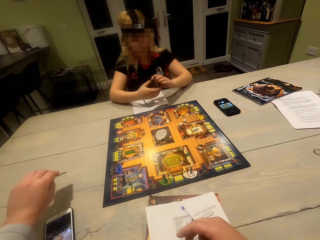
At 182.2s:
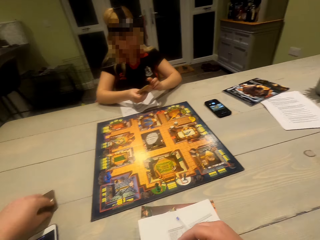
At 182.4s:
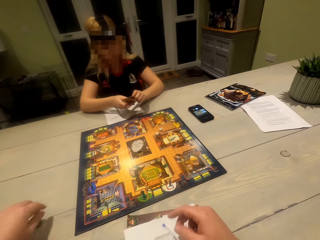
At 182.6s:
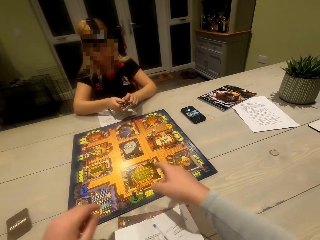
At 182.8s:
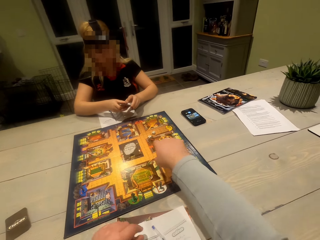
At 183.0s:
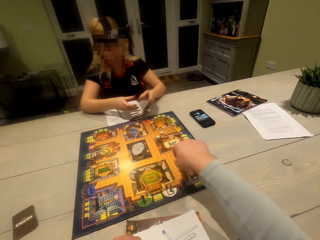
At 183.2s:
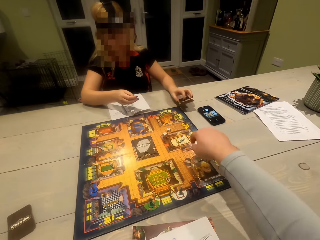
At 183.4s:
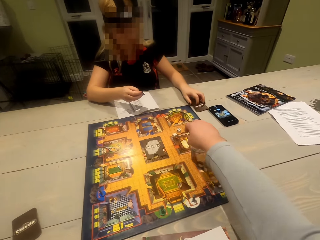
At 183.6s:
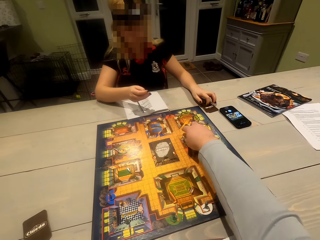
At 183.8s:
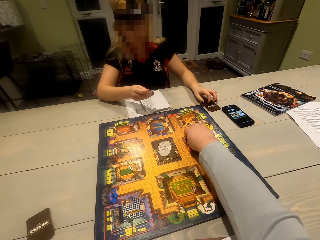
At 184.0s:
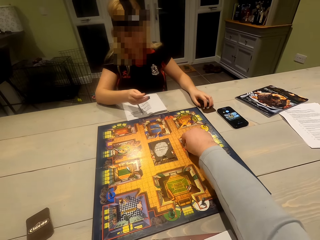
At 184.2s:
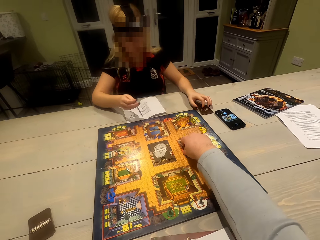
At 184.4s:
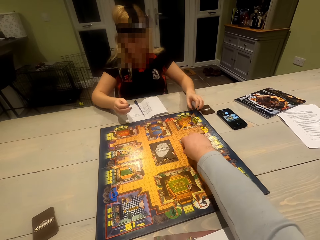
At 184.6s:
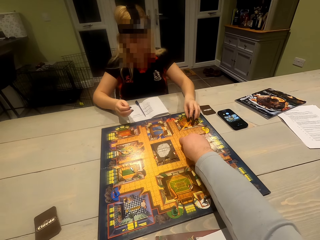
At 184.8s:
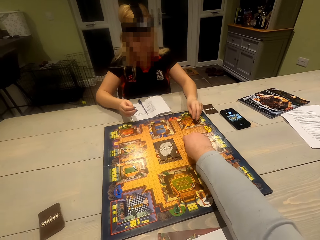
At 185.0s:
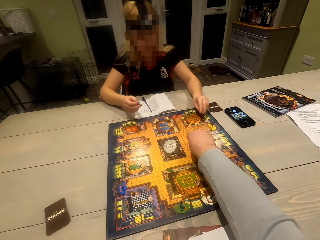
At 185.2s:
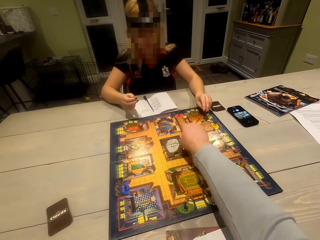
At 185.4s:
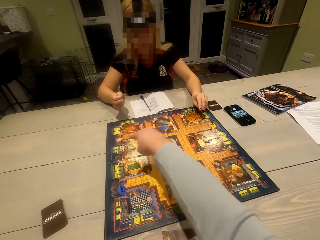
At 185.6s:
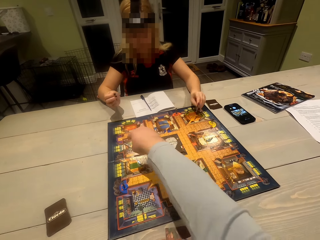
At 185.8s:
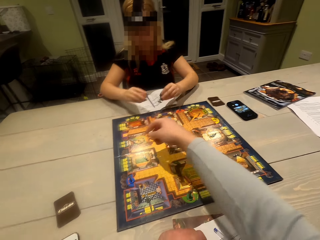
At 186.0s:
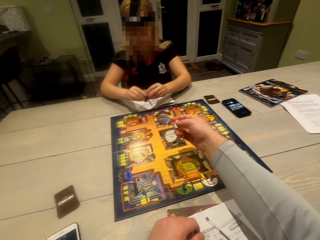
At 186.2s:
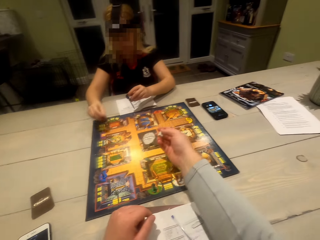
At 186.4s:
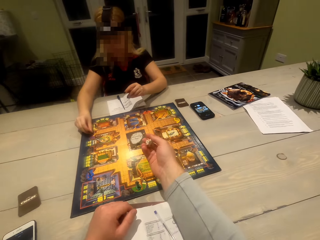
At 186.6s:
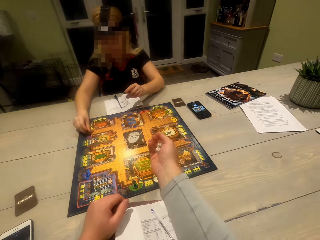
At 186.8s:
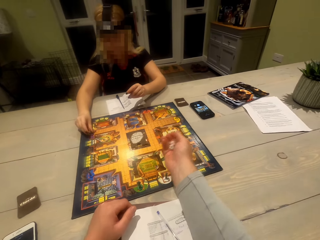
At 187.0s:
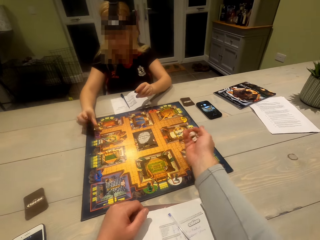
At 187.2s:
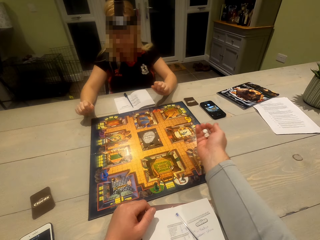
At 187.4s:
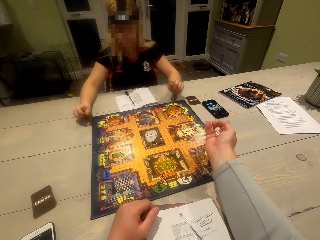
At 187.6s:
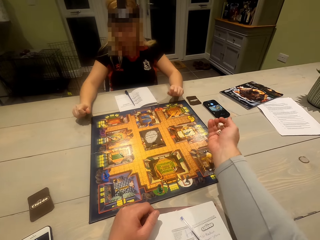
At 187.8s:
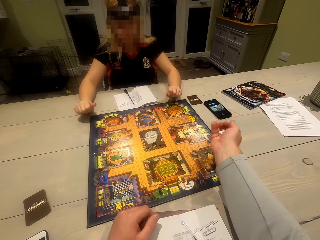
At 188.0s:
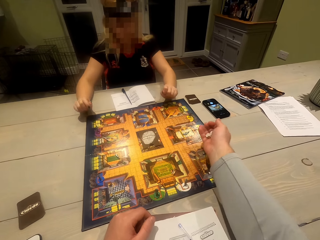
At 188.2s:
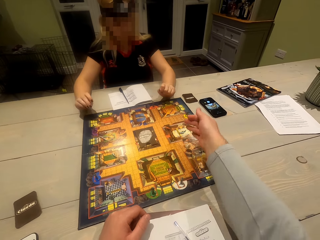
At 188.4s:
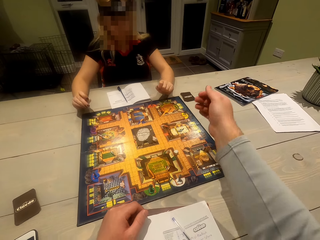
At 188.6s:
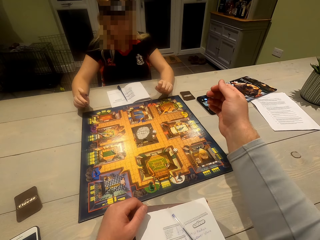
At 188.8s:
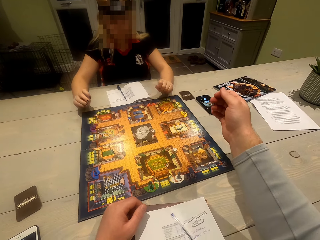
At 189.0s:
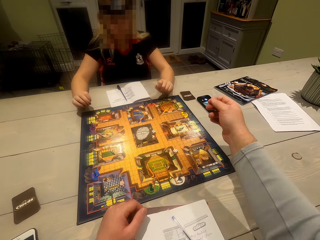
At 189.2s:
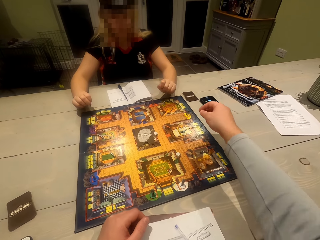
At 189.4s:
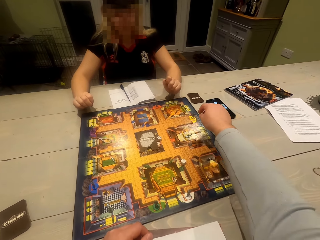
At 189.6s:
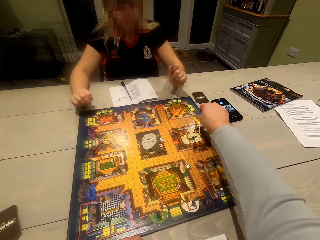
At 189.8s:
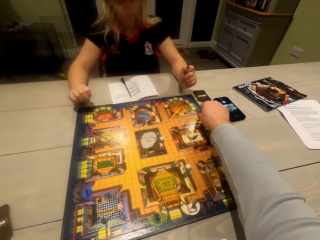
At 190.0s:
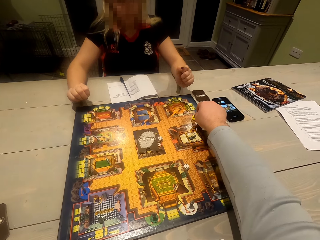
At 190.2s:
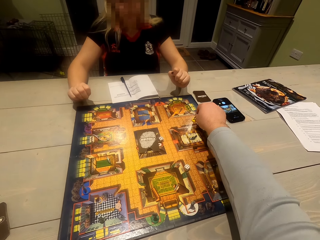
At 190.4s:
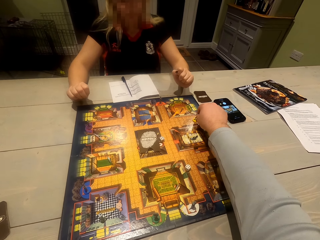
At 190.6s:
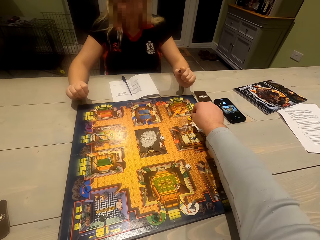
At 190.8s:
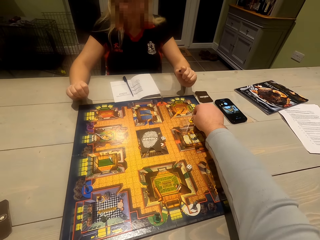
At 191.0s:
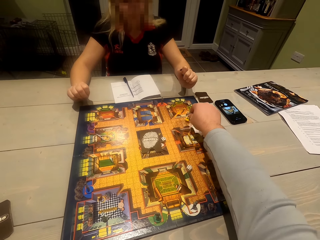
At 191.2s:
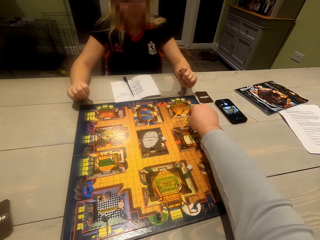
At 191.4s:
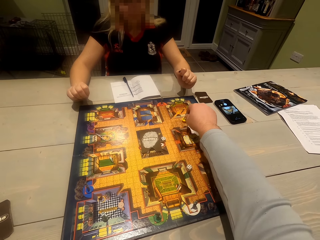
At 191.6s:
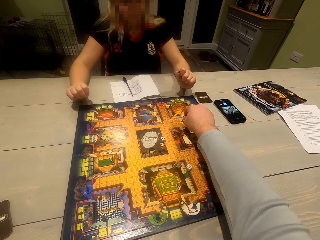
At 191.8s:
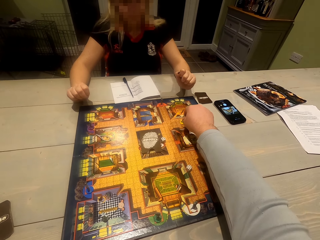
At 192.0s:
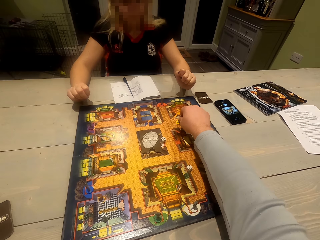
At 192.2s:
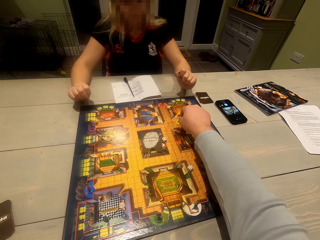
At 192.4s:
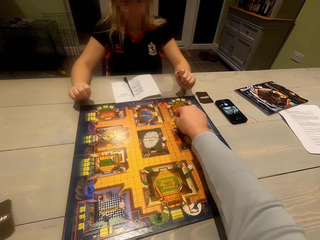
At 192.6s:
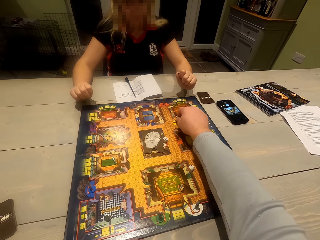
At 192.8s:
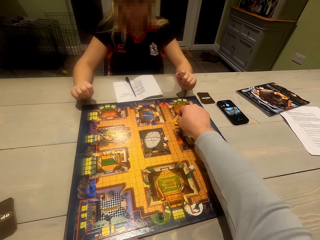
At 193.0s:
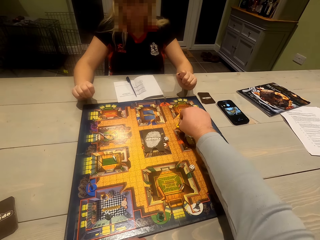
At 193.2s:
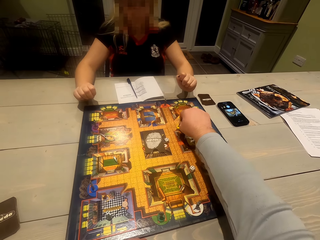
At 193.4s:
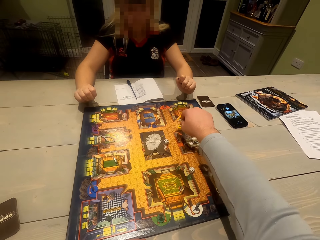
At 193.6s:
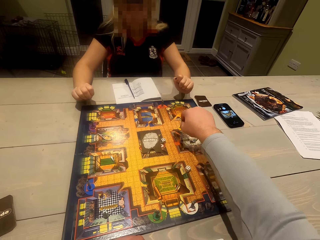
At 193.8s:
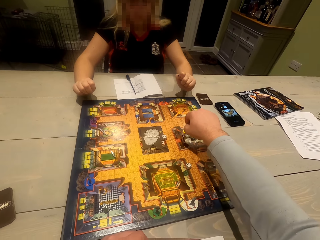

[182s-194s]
The camera wearer puts the cards on the table. They point towards the gameboard. A woman puts the cards on the table. The camera wearer picks dice on the gameboard. They move a hand on the gameboard. The woman adjusts tokens on the gameboard. The camera wearer rolls the dice. They shake the dice in the hand. They drop the dice on the gameboard. They move a token on the gameboard.

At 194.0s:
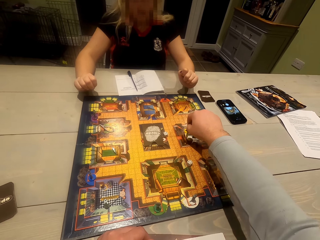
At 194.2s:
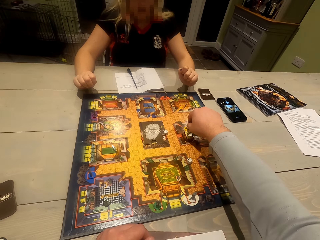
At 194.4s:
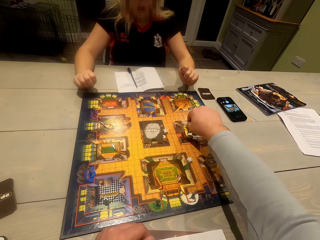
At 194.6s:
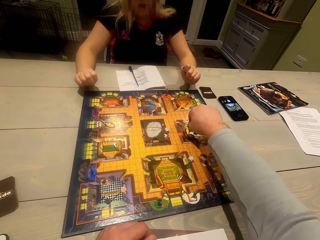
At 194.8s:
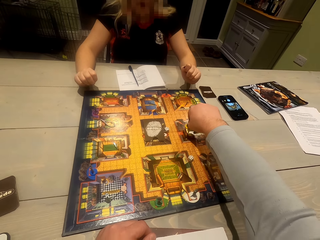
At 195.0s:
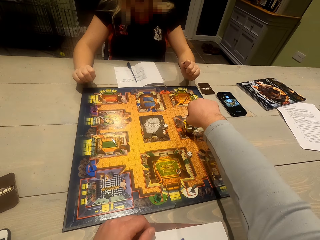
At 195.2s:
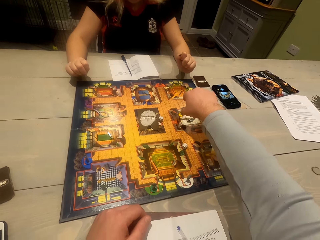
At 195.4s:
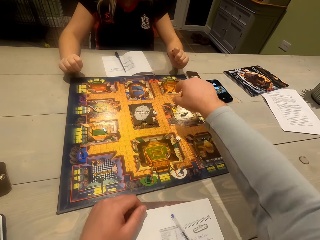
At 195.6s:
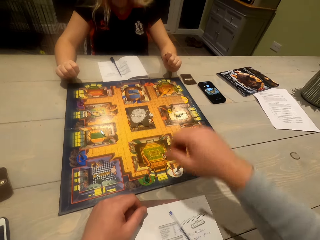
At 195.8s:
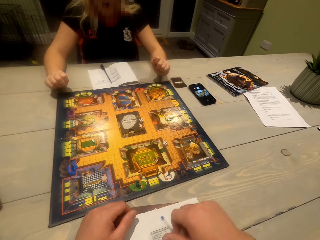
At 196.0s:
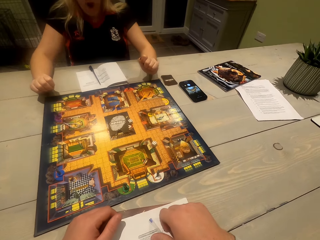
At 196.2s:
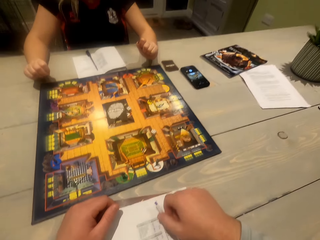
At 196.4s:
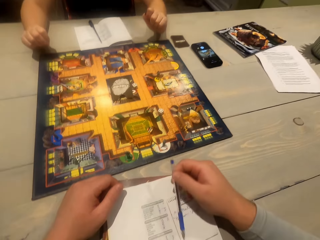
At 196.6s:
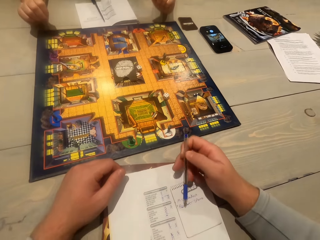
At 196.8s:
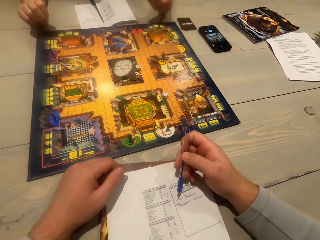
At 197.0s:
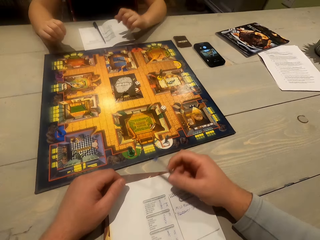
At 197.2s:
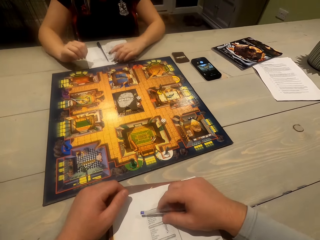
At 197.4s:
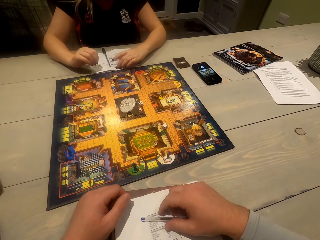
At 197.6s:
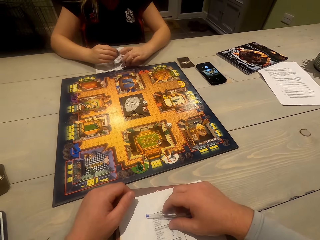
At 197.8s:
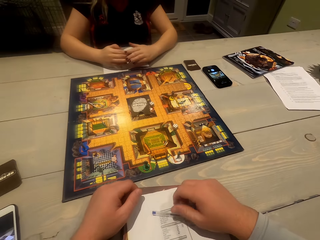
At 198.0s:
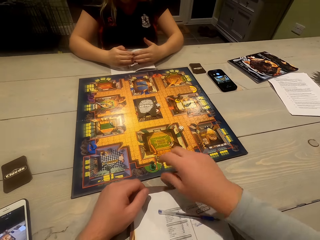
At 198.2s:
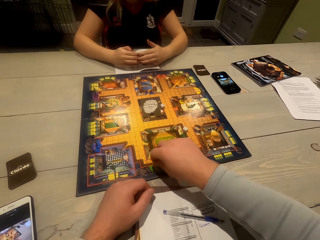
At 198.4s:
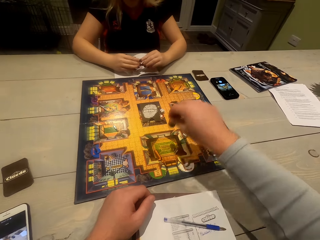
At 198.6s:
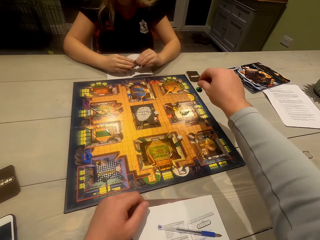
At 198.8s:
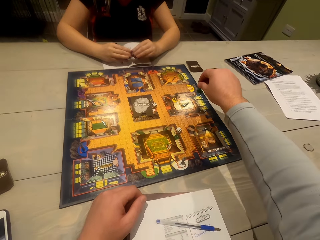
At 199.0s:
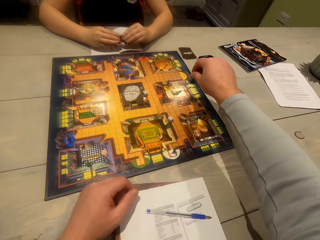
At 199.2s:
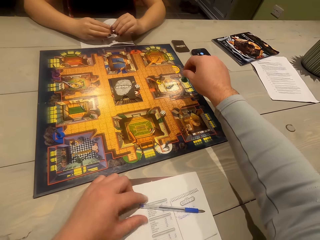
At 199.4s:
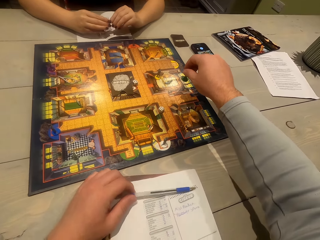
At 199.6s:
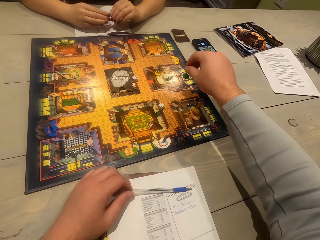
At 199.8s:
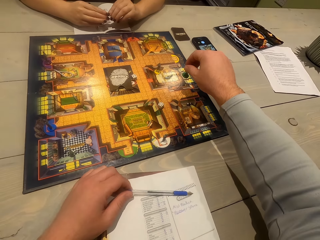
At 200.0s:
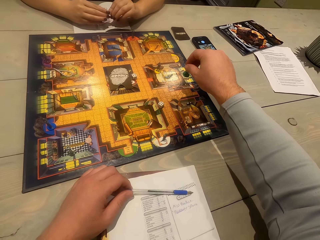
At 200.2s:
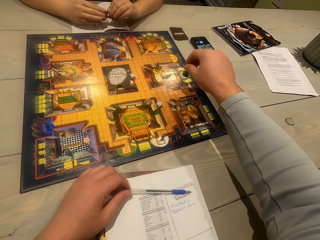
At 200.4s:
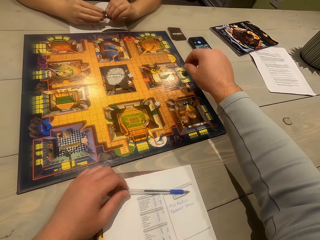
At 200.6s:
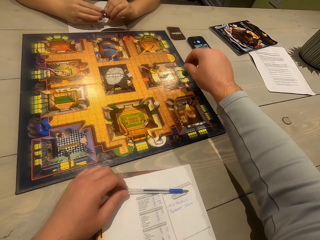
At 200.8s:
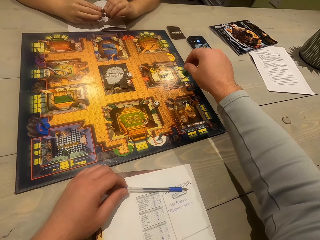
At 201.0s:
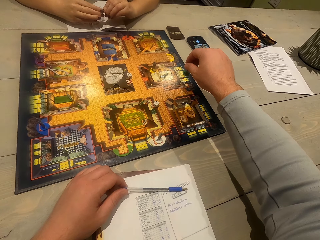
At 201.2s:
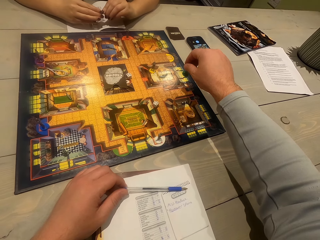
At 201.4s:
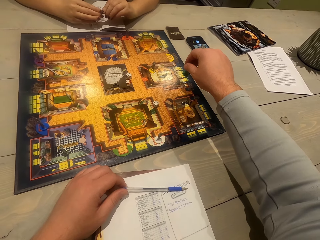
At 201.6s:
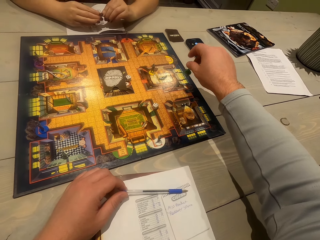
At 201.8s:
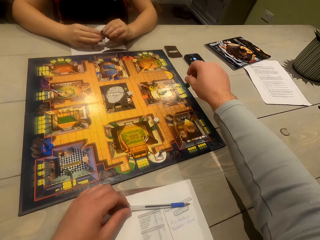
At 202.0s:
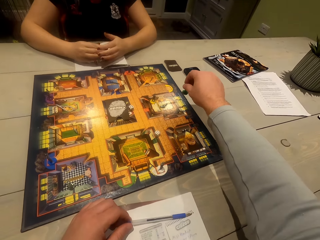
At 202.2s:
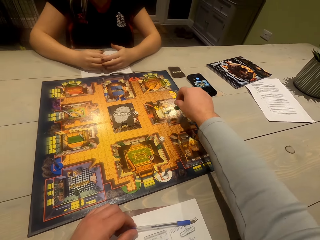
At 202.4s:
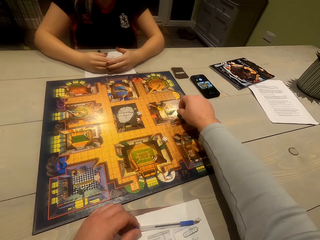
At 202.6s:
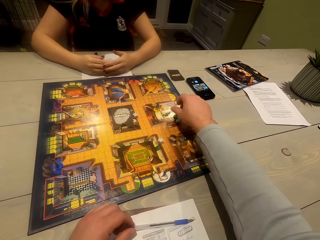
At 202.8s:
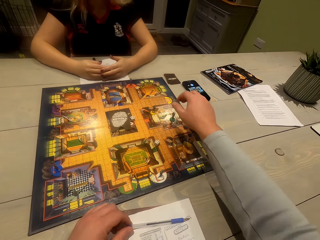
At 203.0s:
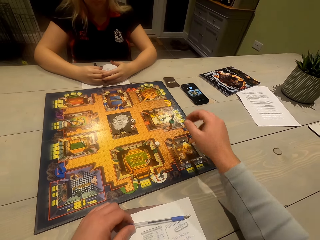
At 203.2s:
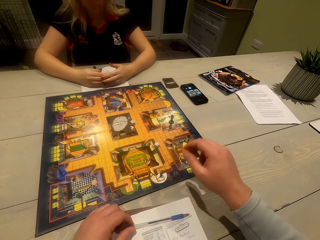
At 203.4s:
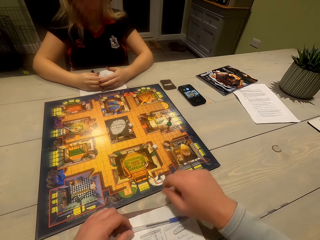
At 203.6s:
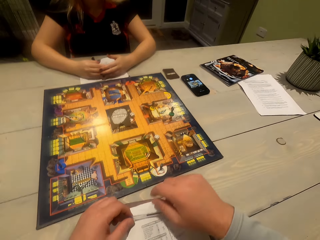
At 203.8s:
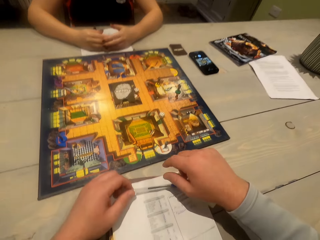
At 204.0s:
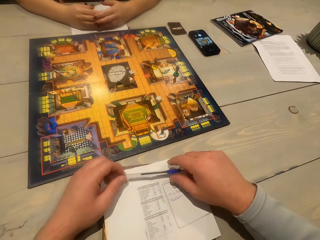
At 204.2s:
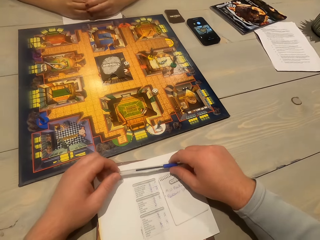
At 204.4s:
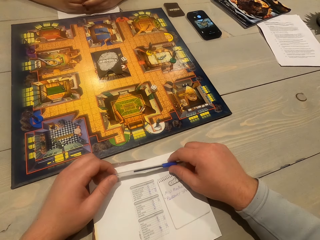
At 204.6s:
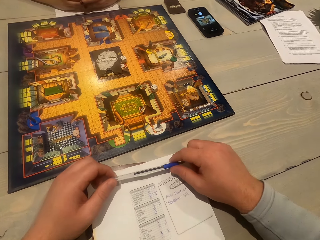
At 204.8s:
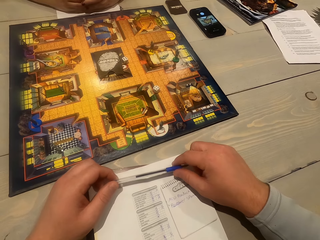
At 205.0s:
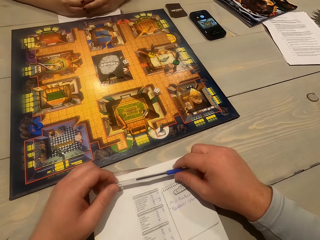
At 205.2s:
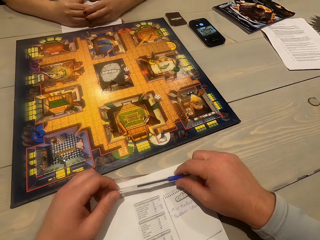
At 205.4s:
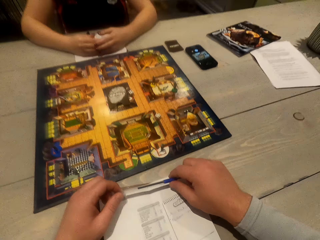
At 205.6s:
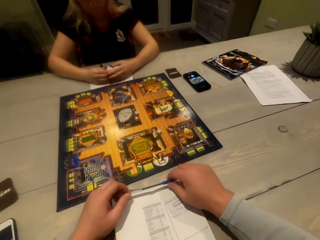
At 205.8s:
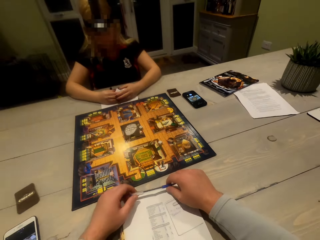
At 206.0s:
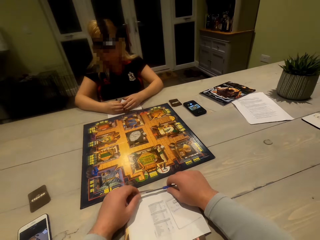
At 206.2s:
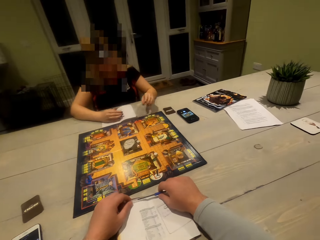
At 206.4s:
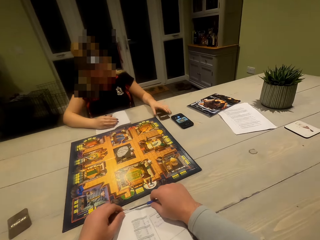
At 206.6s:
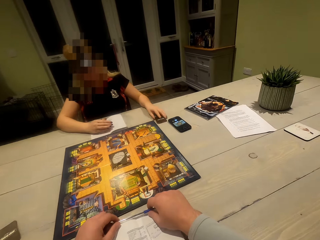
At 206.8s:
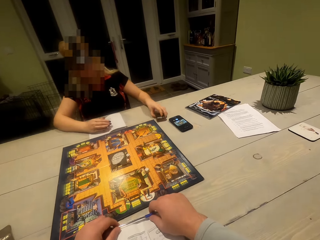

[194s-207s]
The camera wearer picks the pen on the paper. A woman adjusts hands. The camera wearer puts the pen on the paper. They move a token on the gameboard. They pick a playing piece on the gameboard. They place the playing piece on the gameboard. They hold the pen. They adjust the pen. They look at the gameboard.
